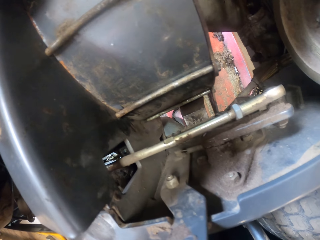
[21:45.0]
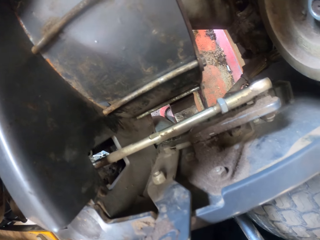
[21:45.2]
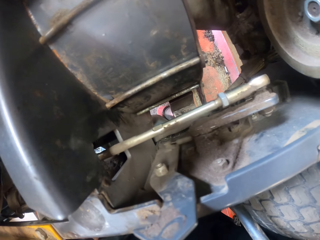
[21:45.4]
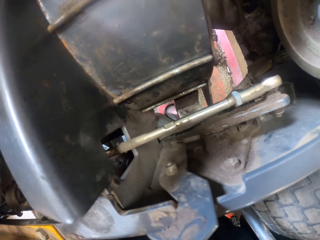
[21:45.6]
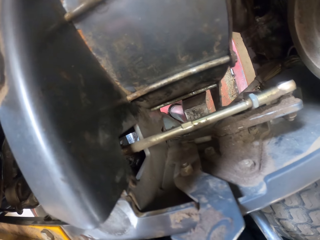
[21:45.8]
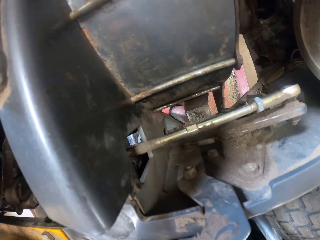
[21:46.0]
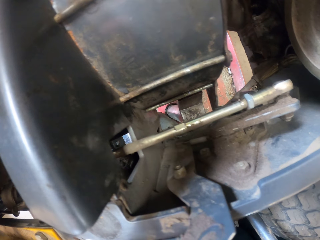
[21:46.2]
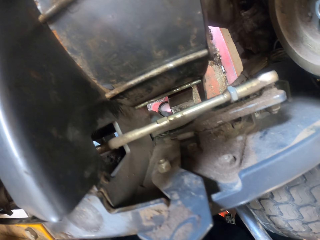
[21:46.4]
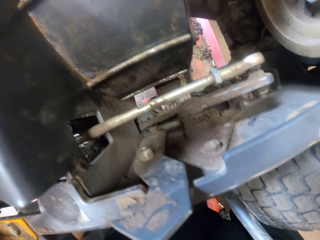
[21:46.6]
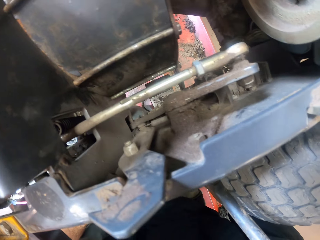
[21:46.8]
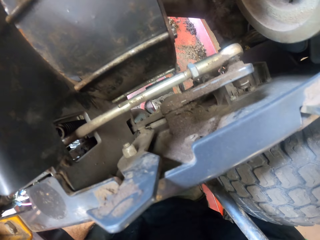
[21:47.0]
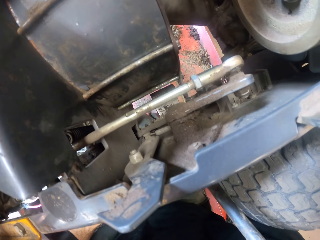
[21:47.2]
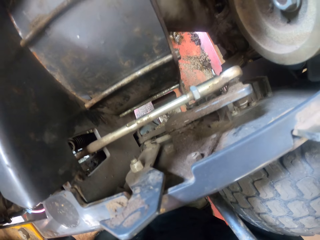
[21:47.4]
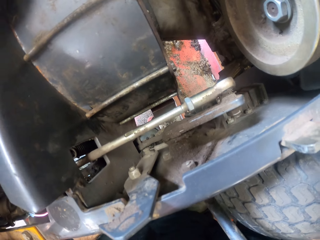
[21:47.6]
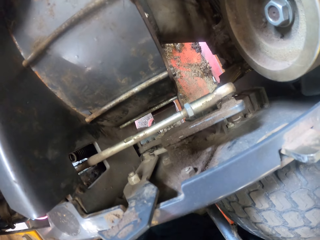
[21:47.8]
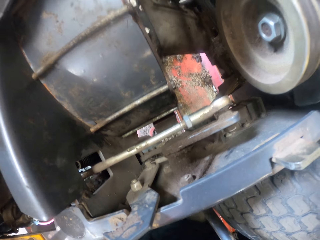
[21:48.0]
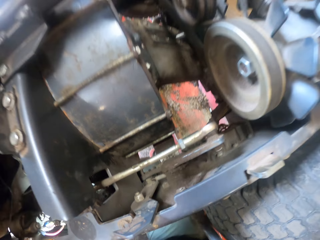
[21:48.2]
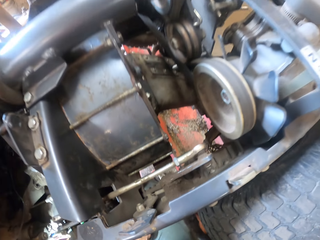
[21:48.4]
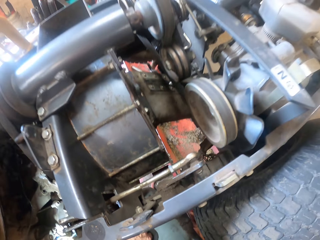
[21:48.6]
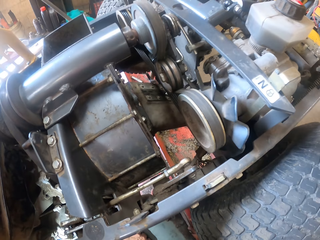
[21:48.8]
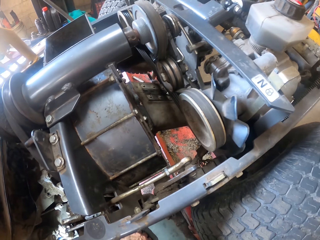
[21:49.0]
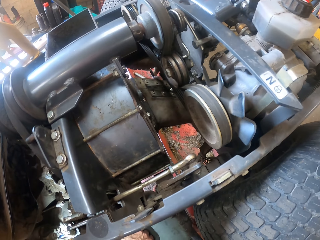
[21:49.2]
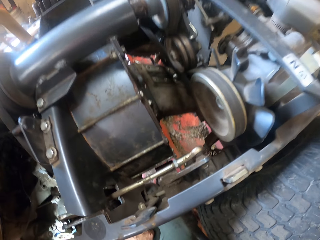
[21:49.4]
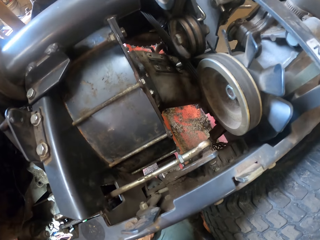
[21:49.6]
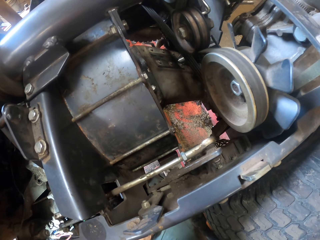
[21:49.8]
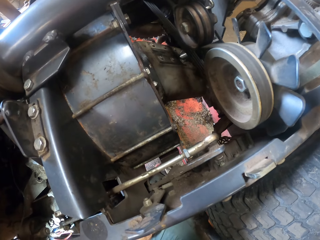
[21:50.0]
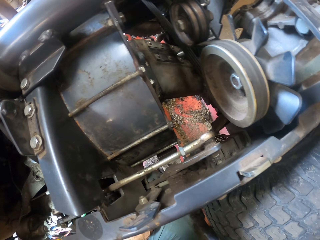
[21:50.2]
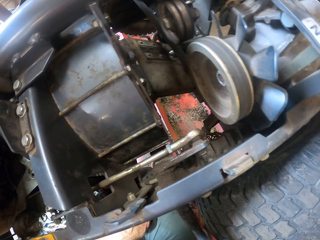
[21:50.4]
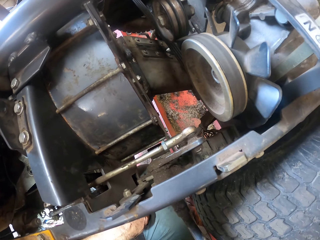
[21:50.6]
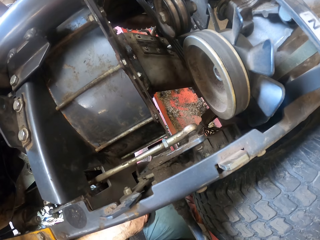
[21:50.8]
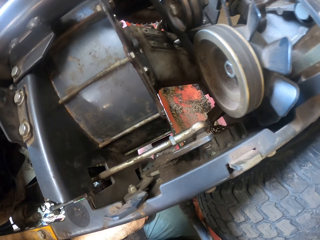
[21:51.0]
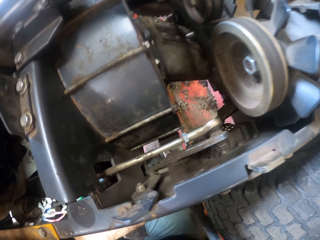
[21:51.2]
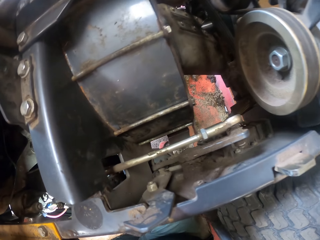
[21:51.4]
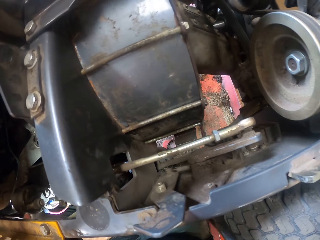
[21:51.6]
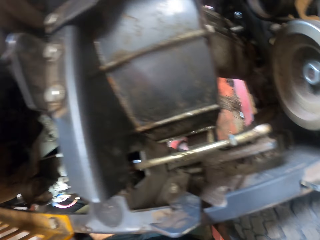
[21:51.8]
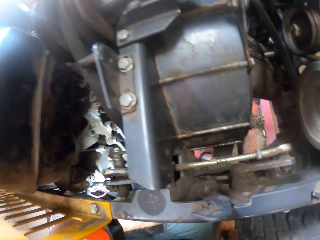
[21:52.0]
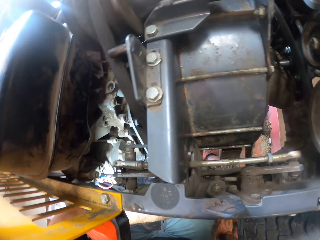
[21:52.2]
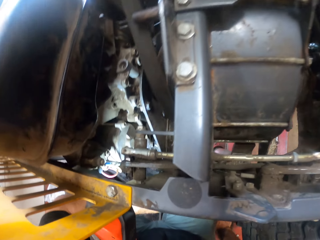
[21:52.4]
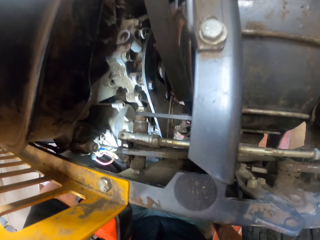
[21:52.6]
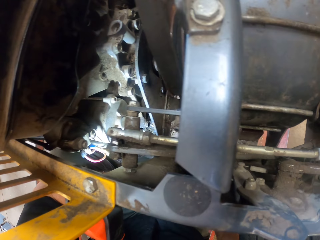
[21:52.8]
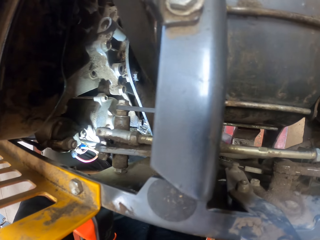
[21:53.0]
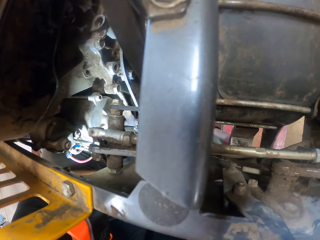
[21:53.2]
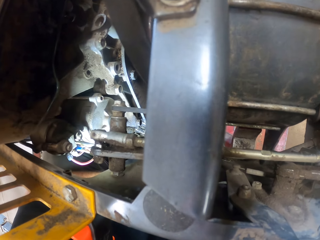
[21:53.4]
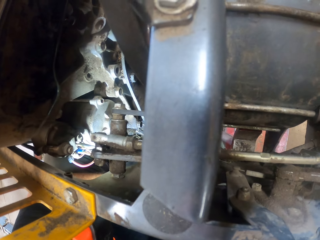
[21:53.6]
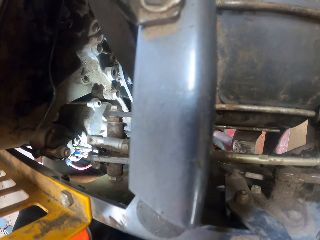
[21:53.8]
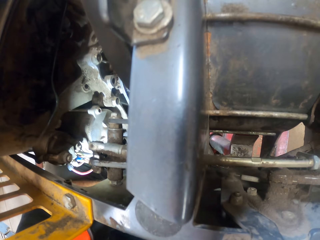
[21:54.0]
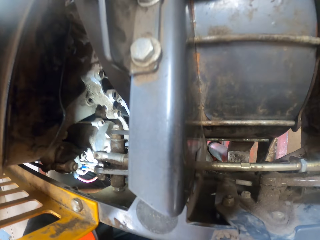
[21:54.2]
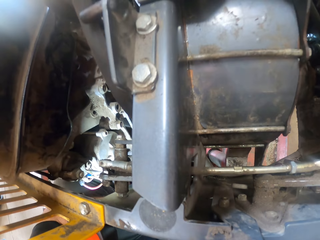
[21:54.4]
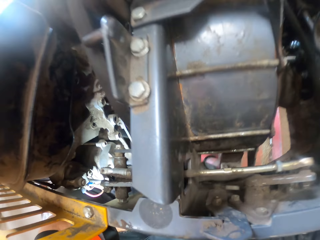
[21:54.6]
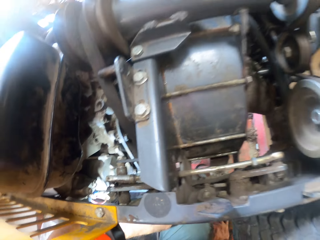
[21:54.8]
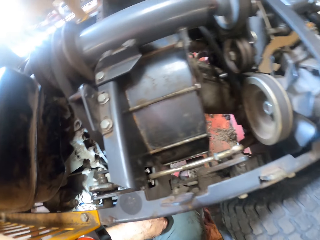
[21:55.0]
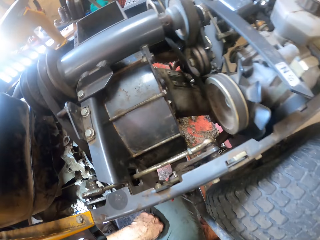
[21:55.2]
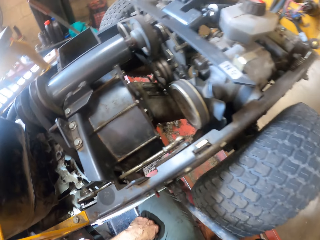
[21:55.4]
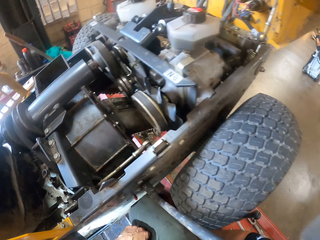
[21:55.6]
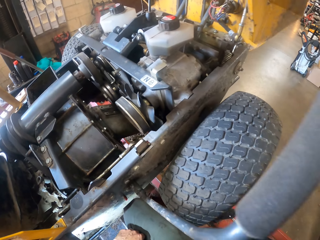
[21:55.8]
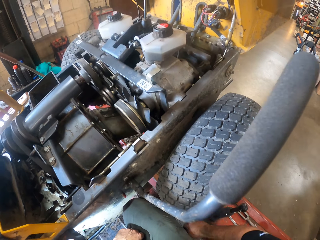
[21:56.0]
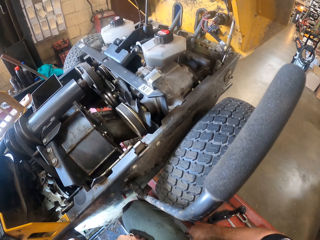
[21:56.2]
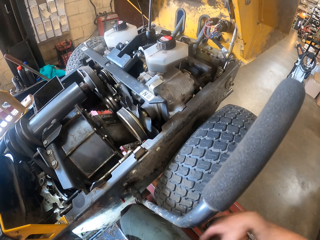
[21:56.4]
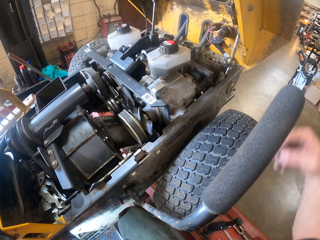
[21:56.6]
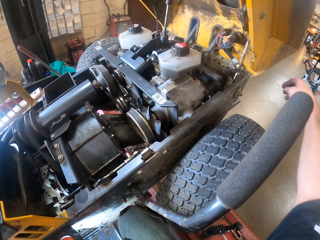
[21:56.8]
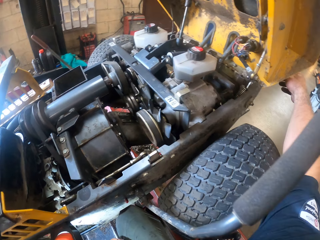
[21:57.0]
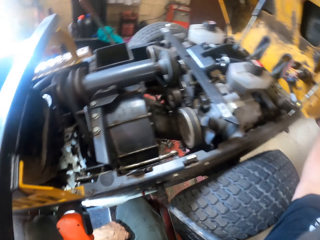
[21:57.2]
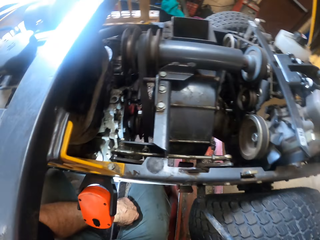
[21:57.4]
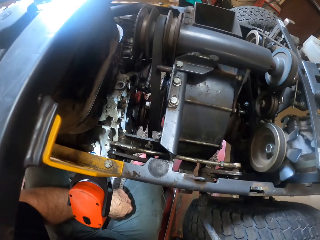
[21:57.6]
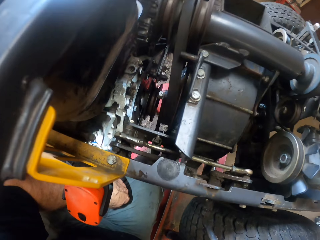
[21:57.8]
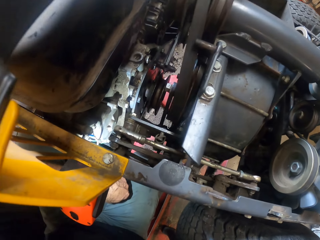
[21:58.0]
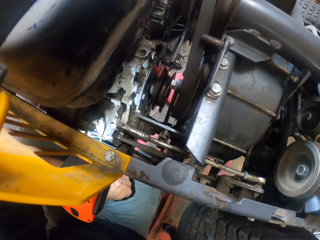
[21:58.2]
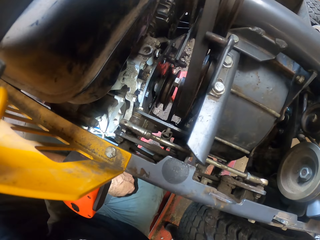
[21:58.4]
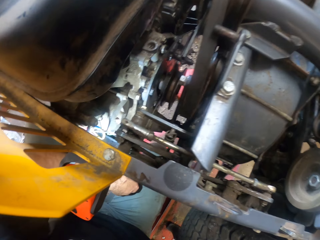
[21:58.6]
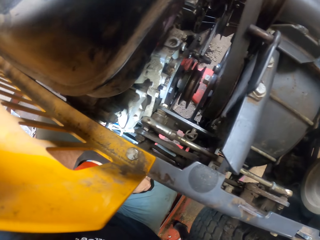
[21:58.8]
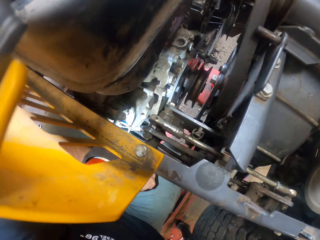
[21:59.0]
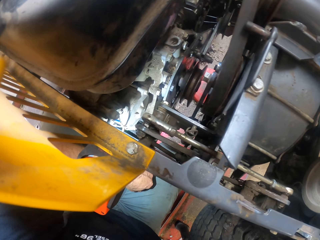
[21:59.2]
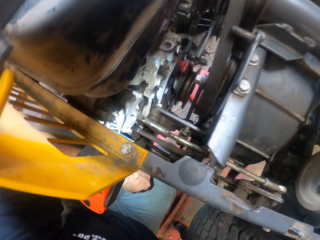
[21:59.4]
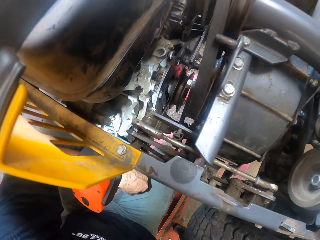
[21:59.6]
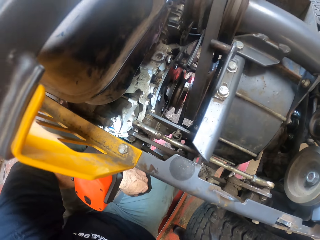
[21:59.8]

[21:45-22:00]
The camera wearer looks around the car. They place the right hand on the car.

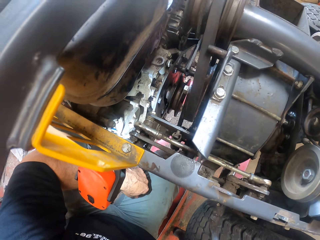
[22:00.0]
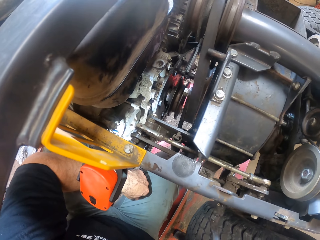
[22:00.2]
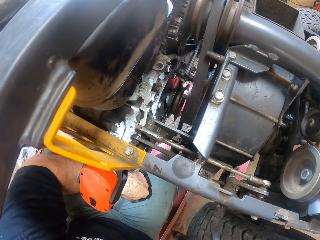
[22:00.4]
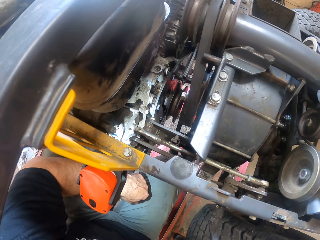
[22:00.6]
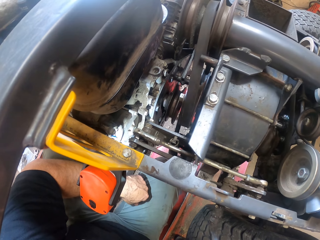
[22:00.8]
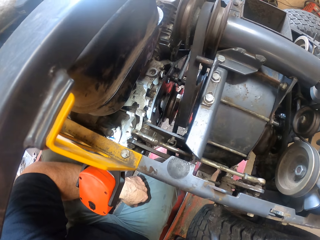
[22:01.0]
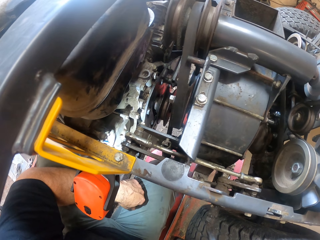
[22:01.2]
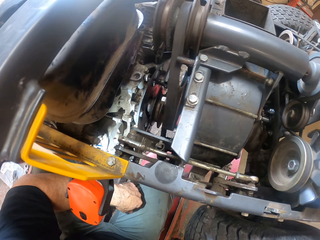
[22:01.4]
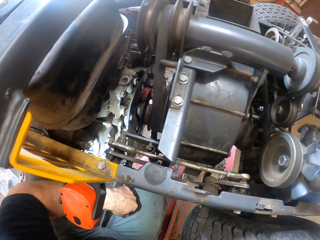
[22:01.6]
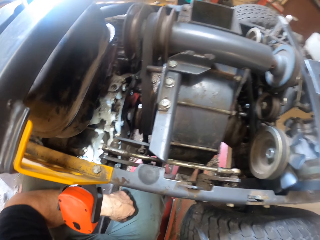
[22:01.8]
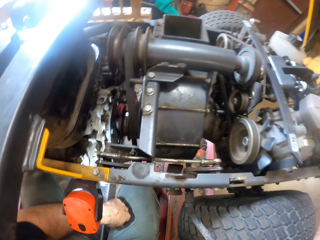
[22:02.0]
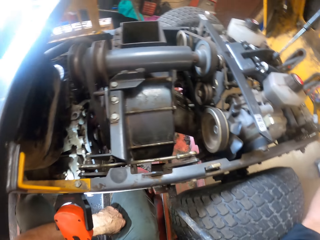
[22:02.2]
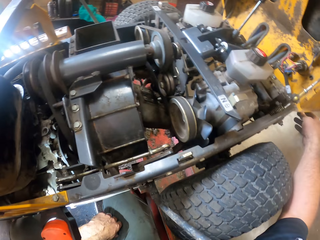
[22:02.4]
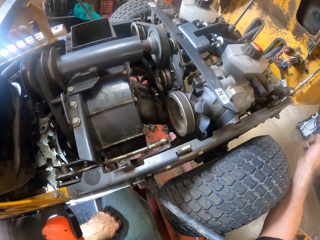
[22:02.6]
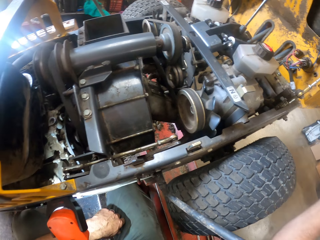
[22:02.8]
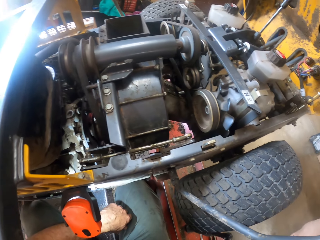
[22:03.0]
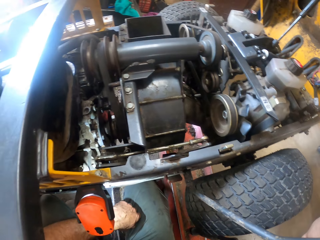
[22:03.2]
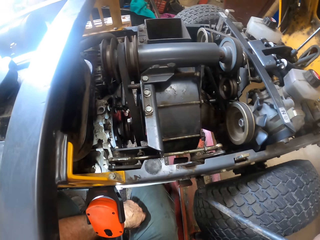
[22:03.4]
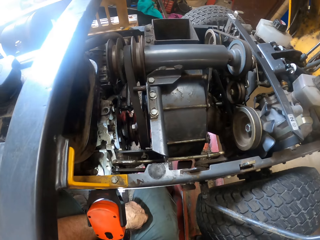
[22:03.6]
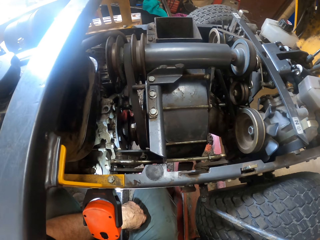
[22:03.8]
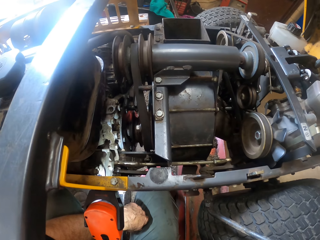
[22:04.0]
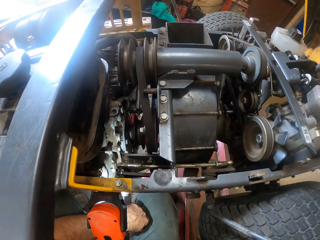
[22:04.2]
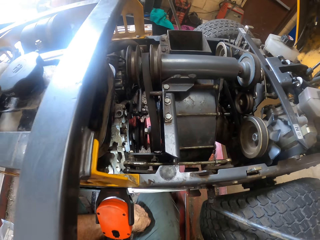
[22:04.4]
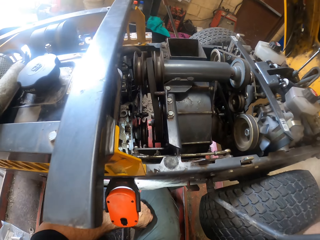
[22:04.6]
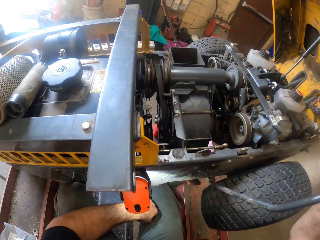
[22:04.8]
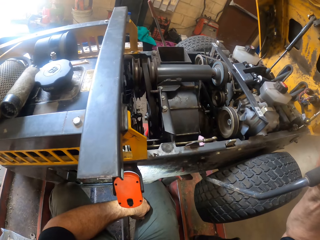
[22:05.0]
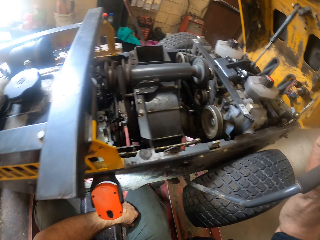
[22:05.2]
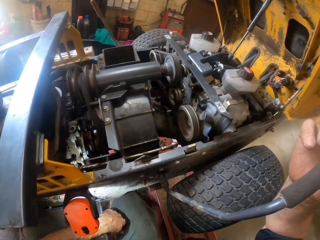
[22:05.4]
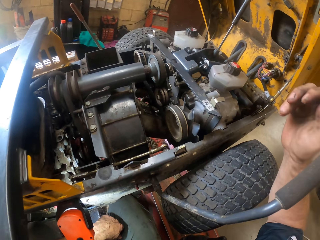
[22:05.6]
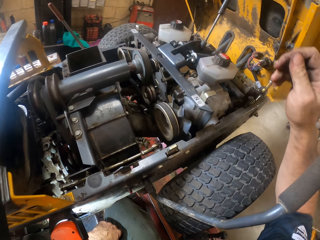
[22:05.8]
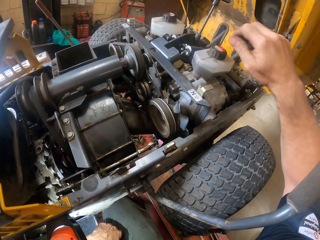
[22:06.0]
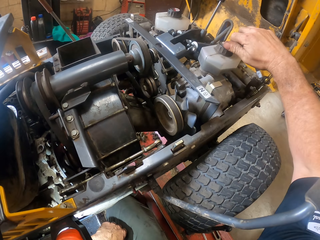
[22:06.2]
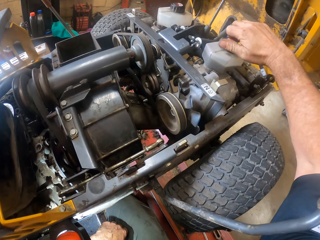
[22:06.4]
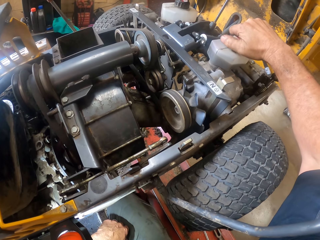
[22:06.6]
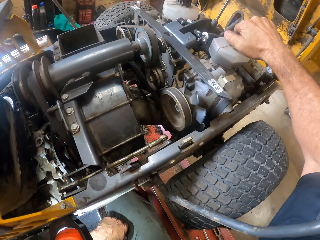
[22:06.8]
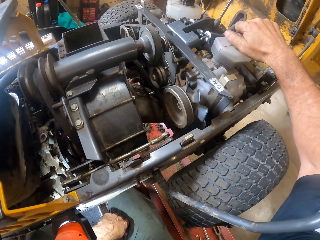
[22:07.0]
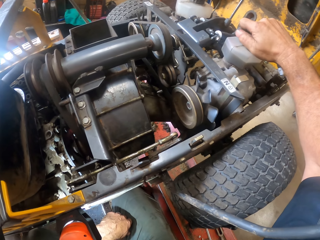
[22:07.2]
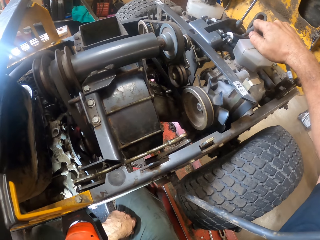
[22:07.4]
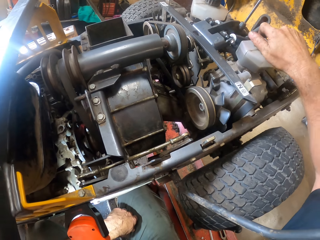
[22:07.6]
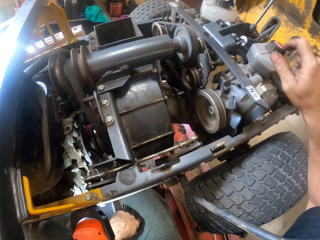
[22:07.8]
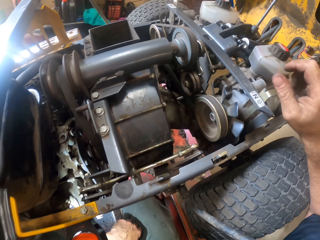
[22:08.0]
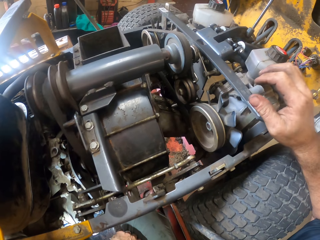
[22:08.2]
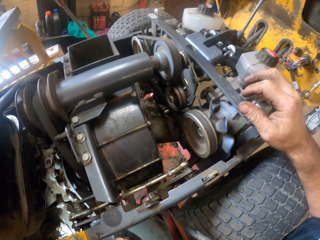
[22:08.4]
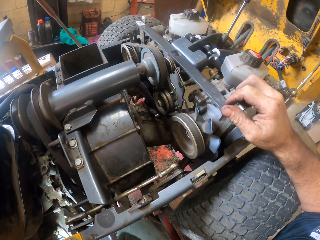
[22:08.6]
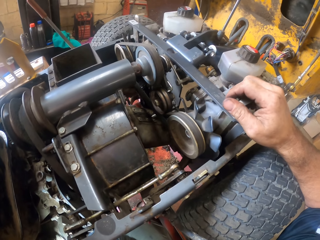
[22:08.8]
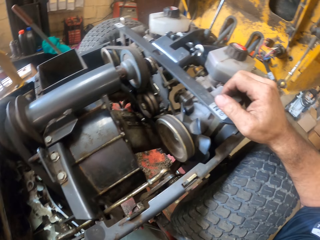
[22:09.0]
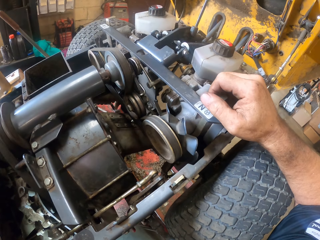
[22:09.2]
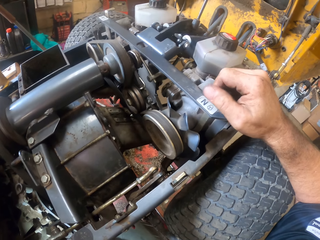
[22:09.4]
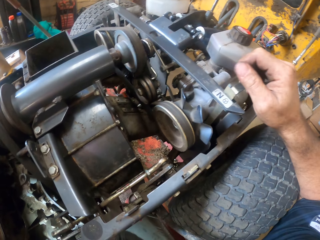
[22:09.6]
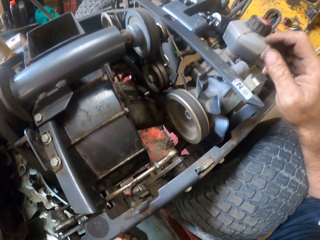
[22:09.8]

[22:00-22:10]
The camera wearer removes the right hand from the car. They tighten a cover of the fuel tank in the machine. They adjust a cover of the oil container. They remove the hand from the oil container. They place the hand on the car.
